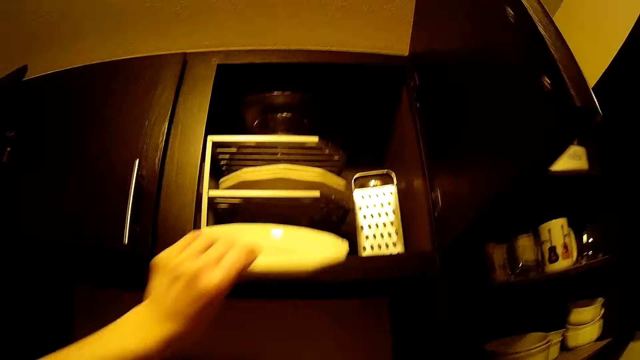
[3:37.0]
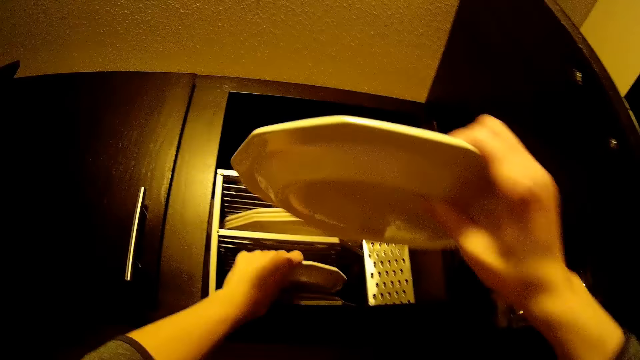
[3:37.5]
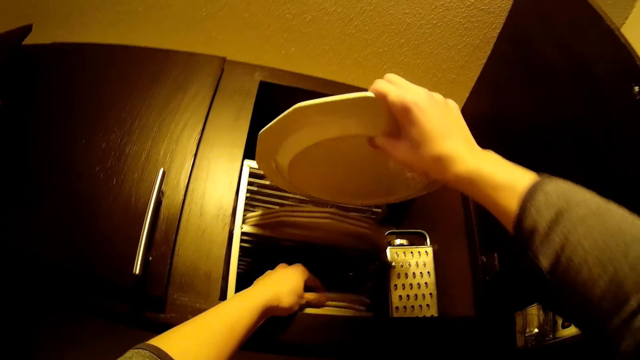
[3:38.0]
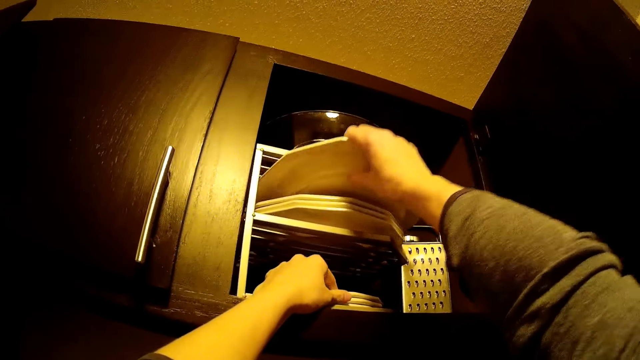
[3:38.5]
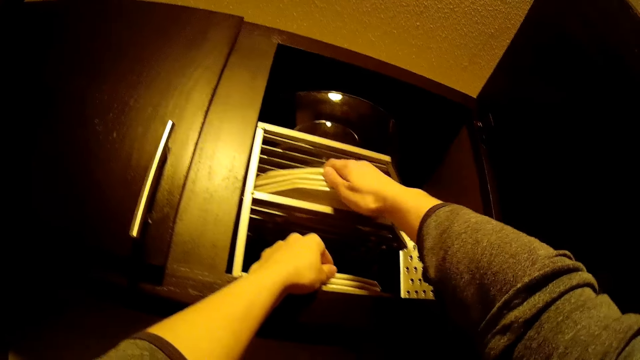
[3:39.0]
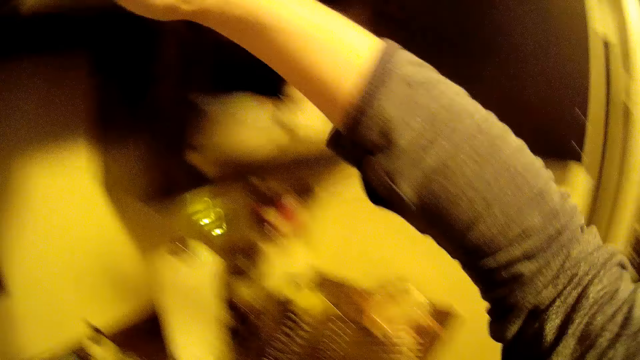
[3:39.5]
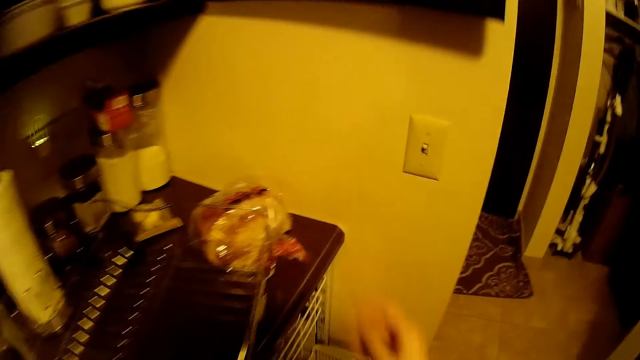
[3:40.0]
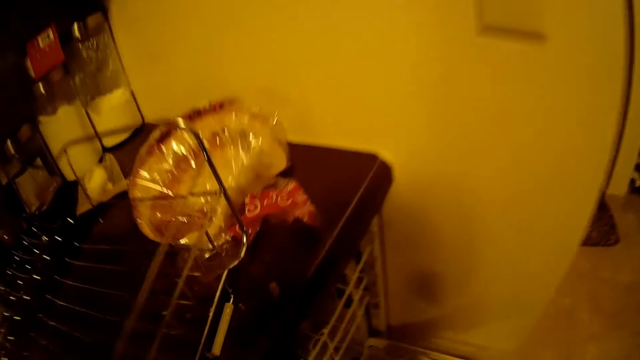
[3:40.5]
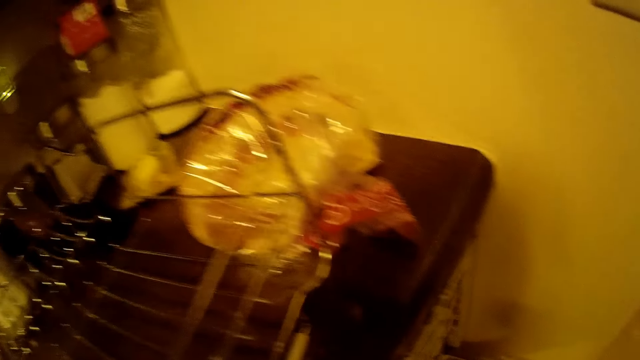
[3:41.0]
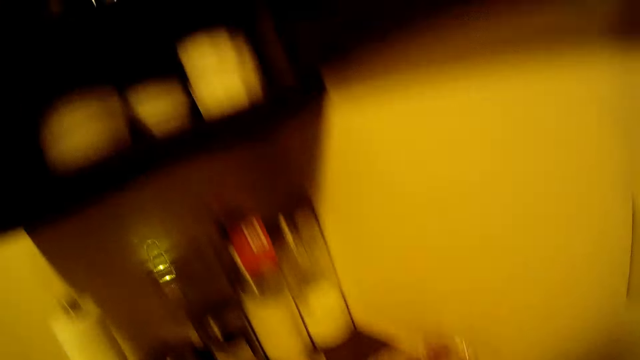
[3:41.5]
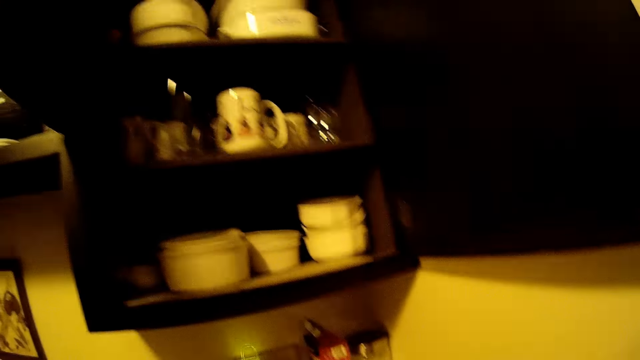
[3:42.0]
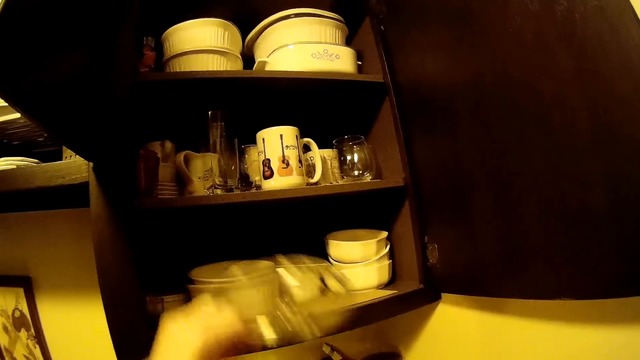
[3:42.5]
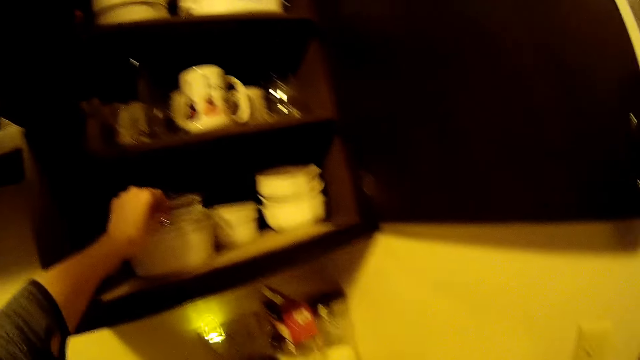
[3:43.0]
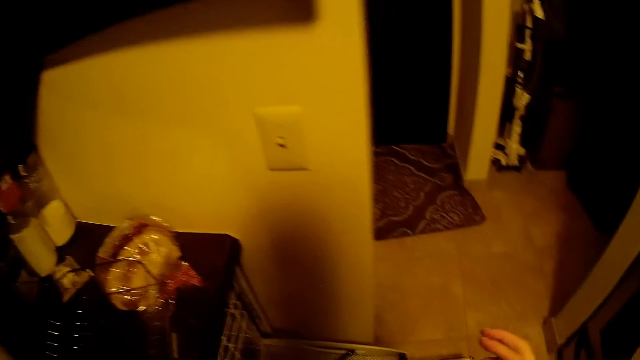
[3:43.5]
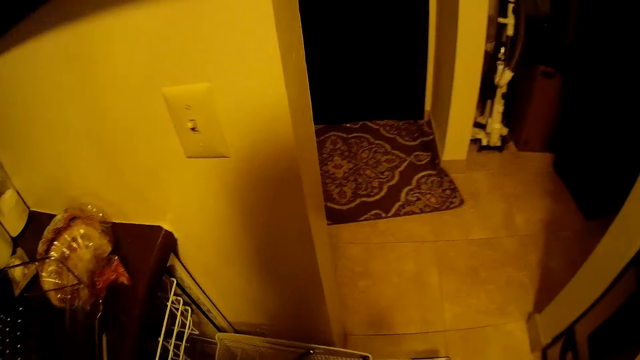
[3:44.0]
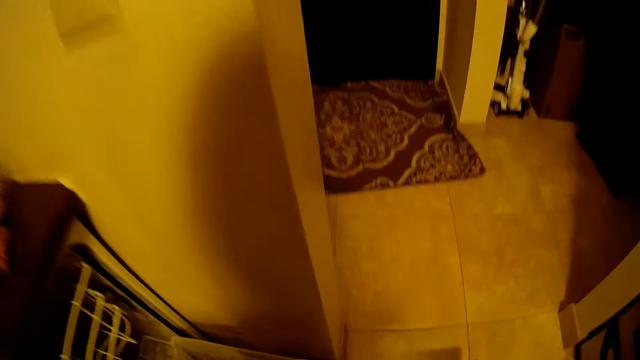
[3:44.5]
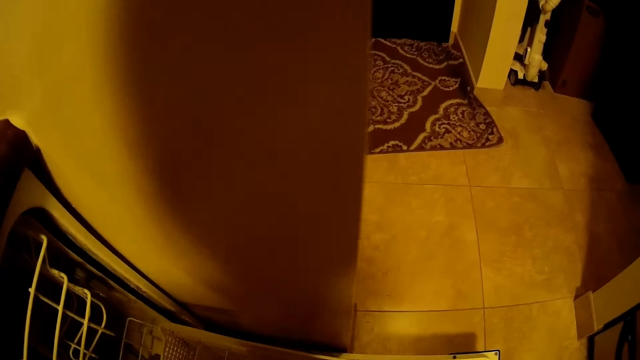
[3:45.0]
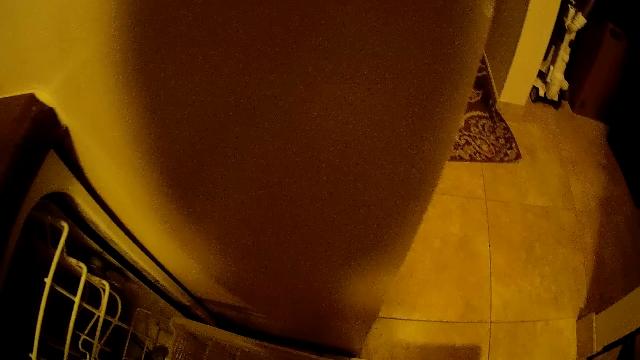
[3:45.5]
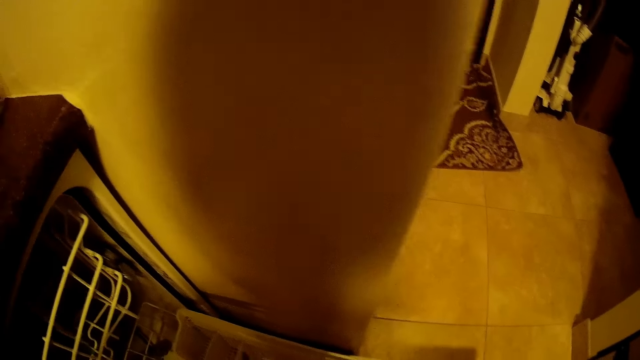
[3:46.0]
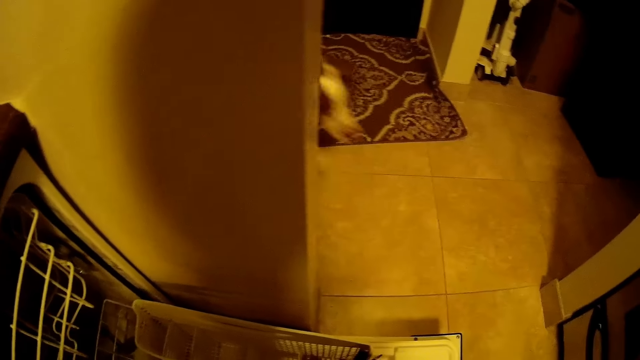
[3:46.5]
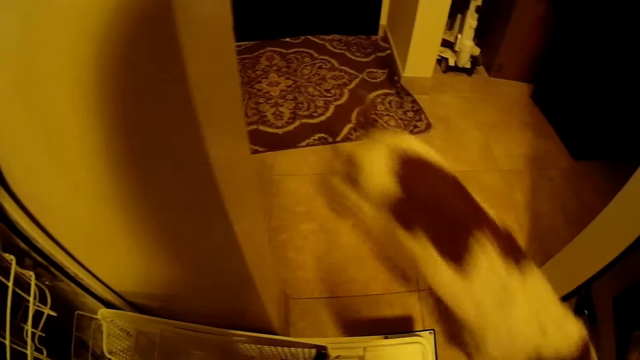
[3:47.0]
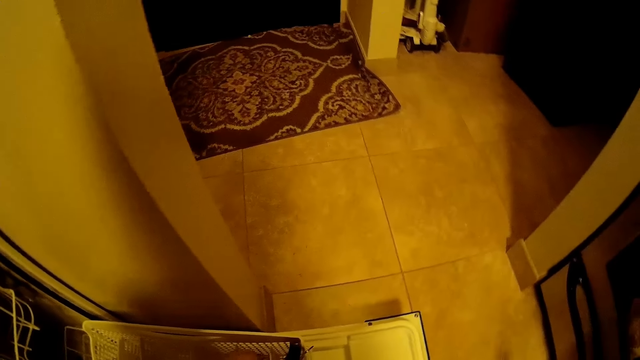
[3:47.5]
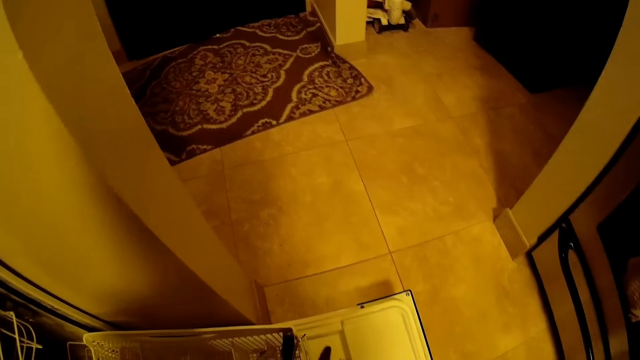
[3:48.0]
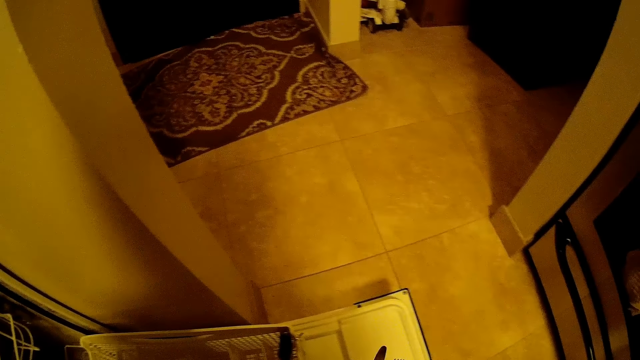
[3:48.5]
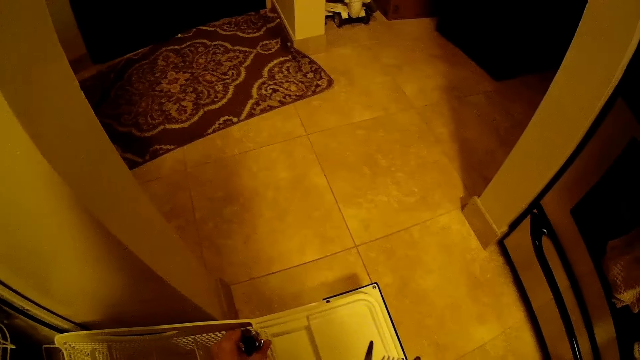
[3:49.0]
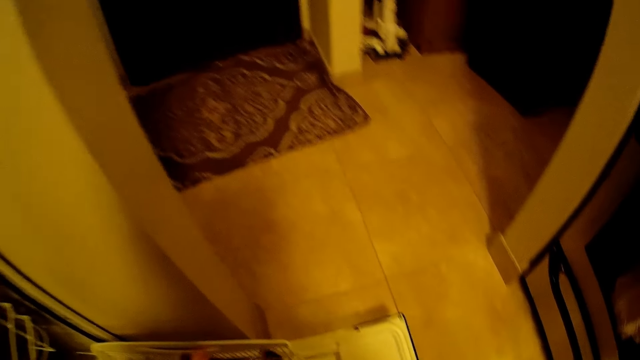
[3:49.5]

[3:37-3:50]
The camera wearer puts the plates in the cabinet. He places a bowl in the kitchen cabinet with his left hand. He places a bowl in the kitchen cabinet with his right hand. He picks a bowl from the dishwasher. He places a glass cover in the kitchen cabinet with his left hand. He puts the bowl in the cabinet. He looks inside the dishwasher. The dog runs into the kitchen.

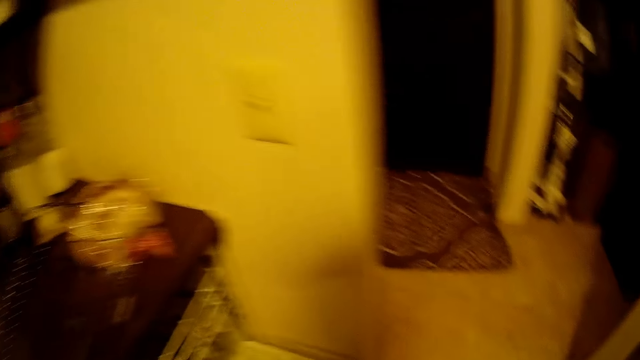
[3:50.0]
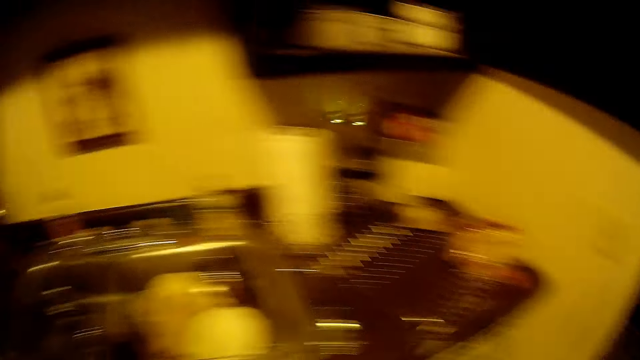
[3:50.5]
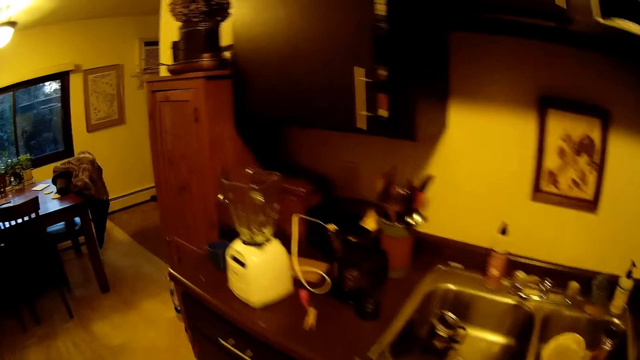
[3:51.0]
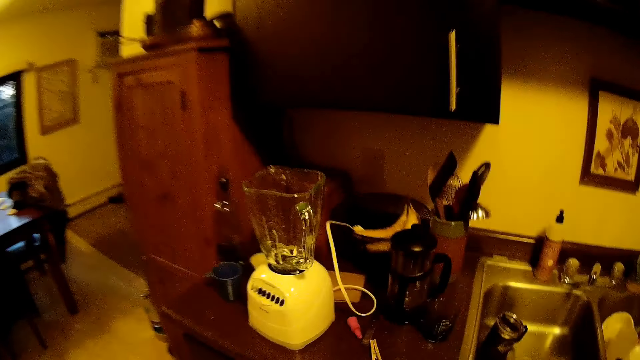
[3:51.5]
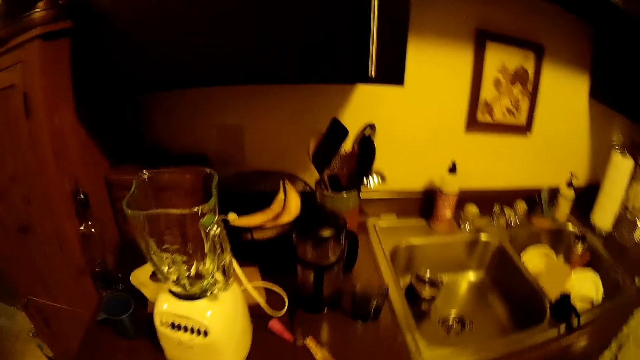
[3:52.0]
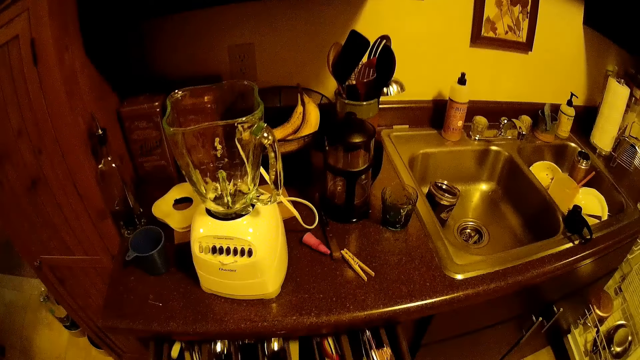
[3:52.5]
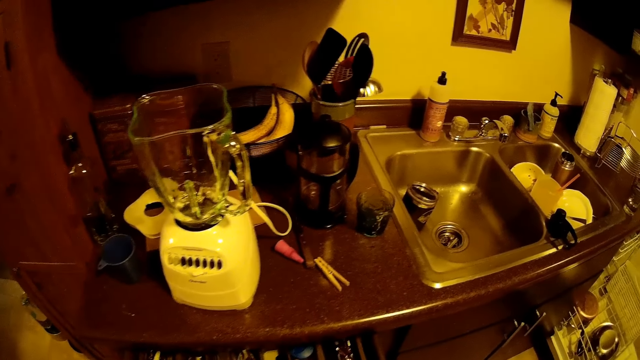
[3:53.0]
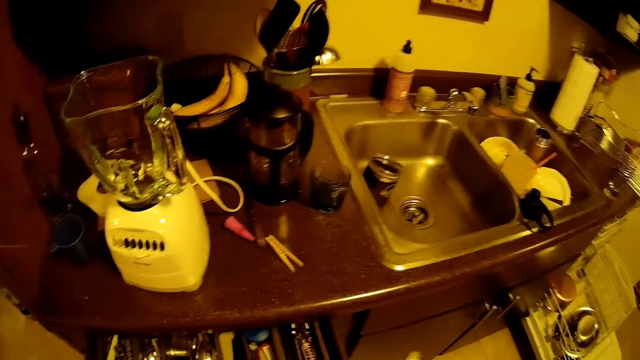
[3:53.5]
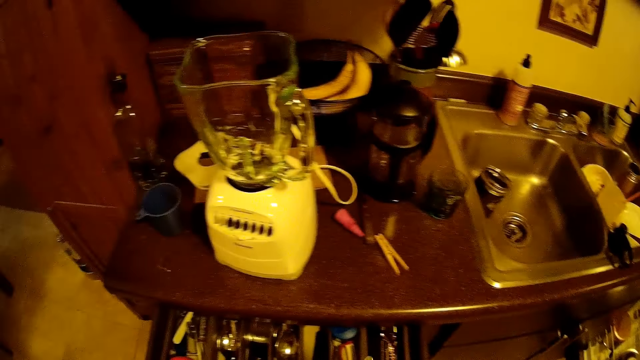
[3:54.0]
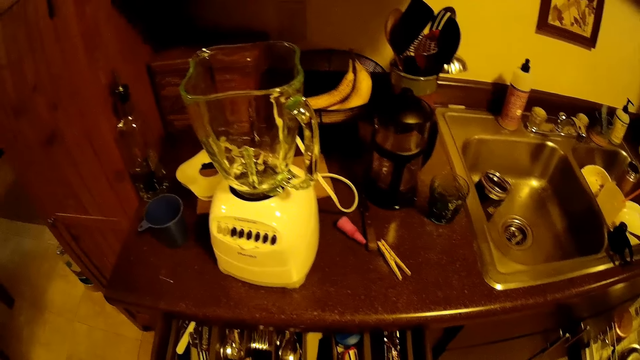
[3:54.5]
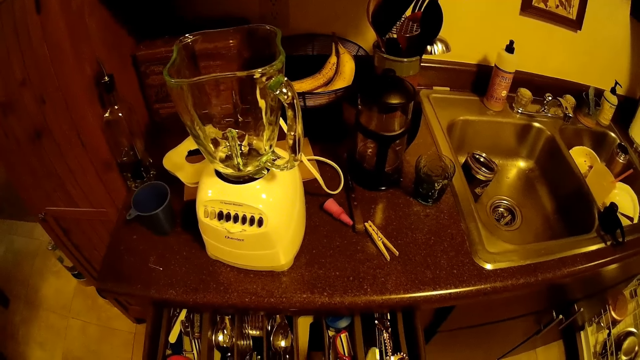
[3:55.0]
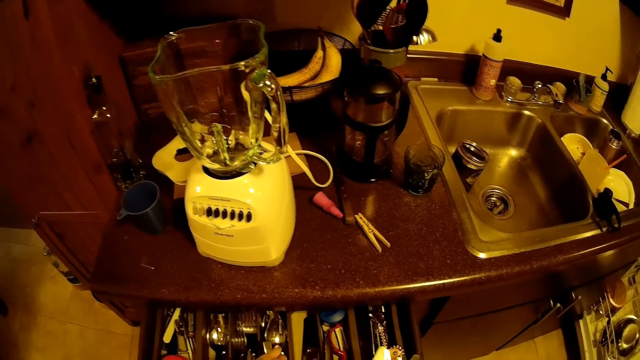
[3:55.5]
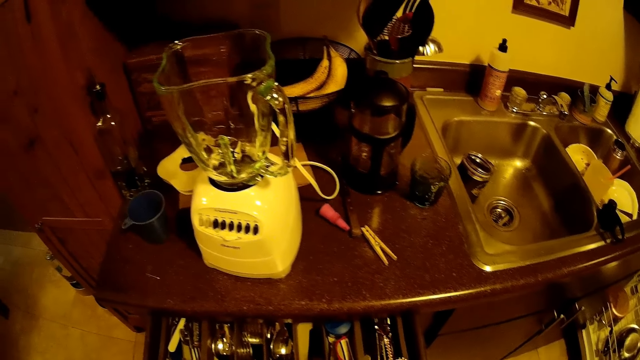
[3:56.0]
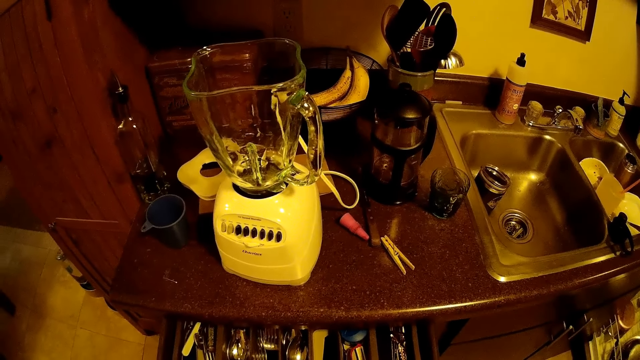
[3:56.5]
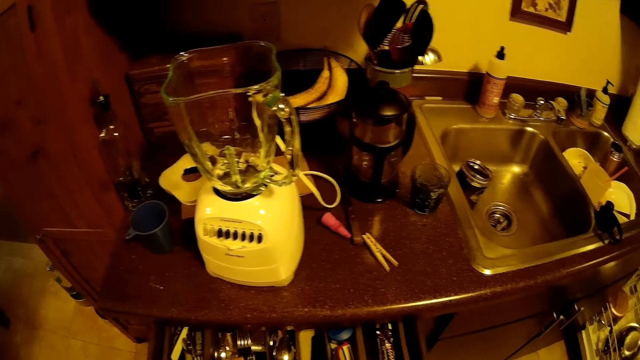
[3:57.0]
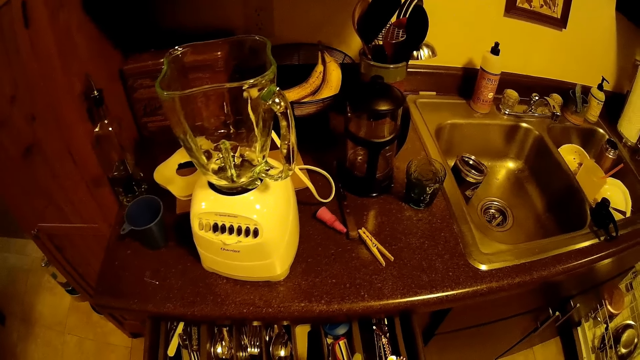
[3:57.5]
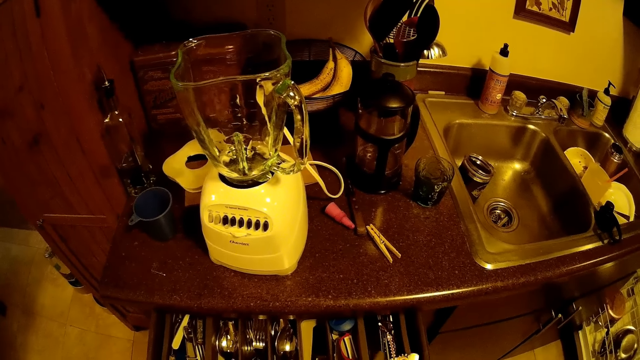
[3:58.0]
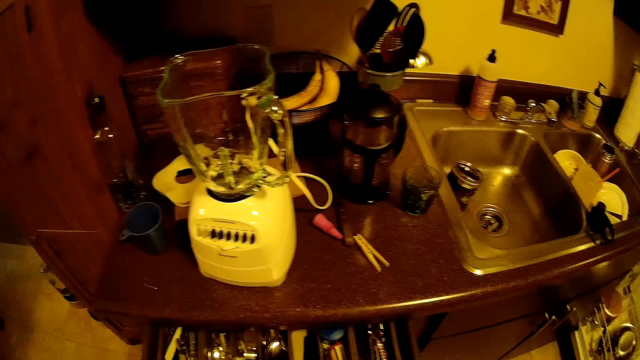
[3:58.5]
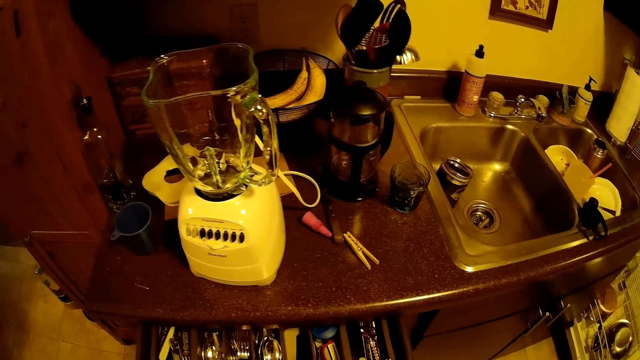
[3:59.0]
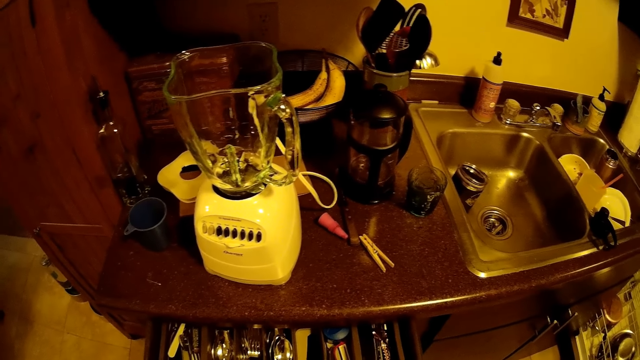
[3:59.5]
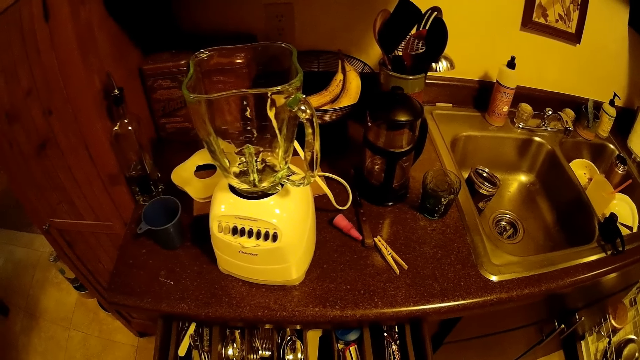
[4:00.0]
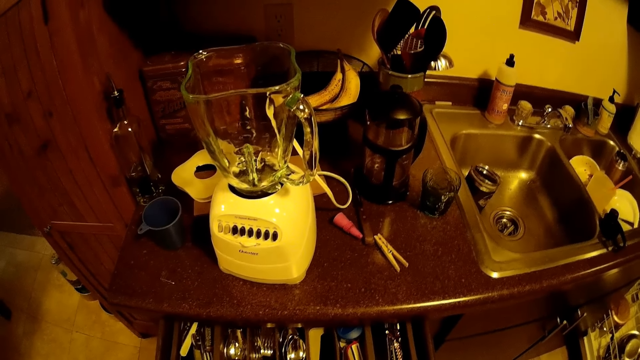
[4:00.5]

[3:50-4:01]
The camera wearer looks around. He pulls out a drawer under the kitchen slab with his right hand. He places cutlery in the drawer with both hands.
